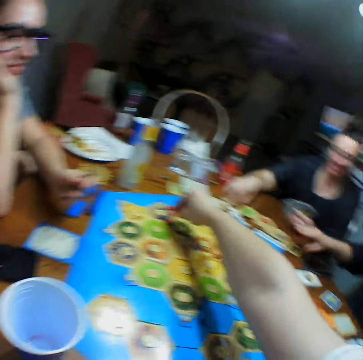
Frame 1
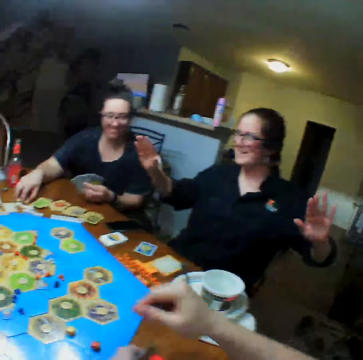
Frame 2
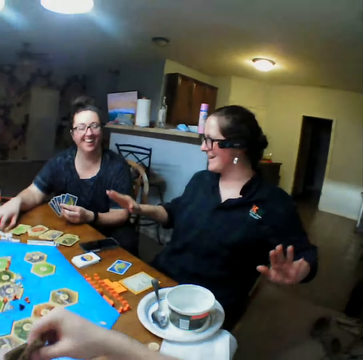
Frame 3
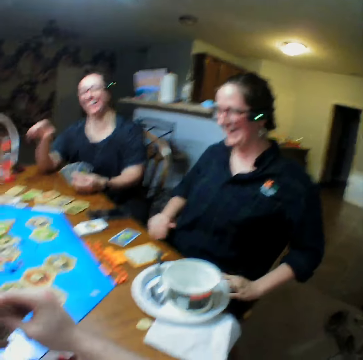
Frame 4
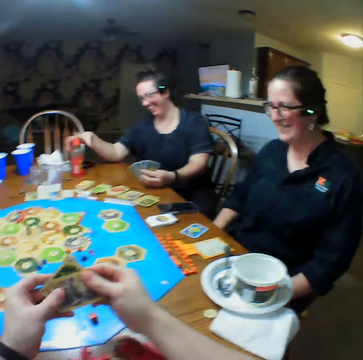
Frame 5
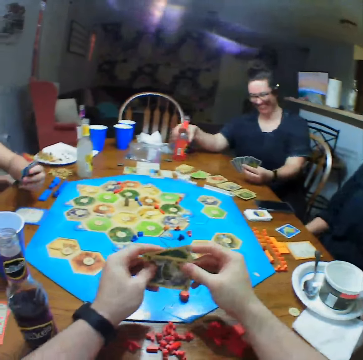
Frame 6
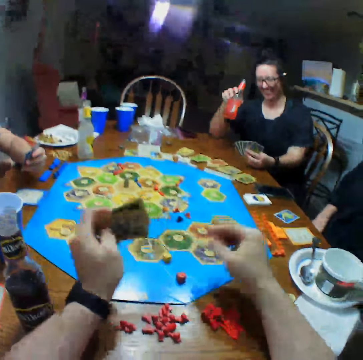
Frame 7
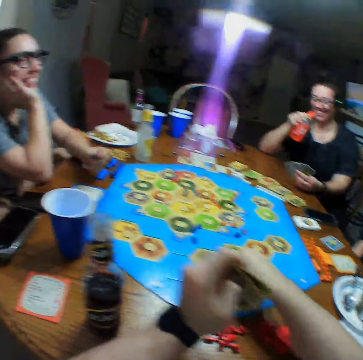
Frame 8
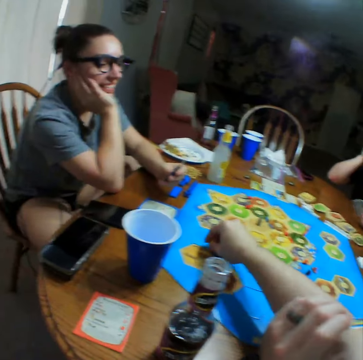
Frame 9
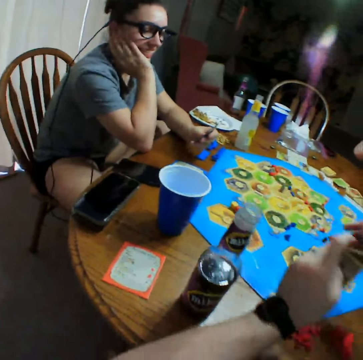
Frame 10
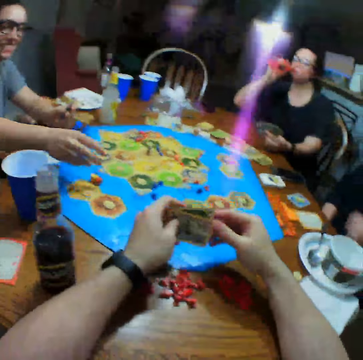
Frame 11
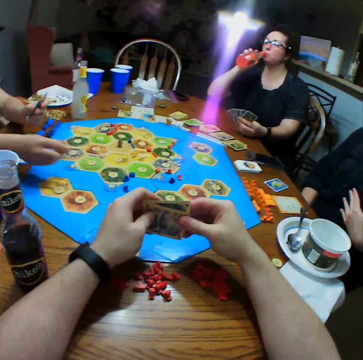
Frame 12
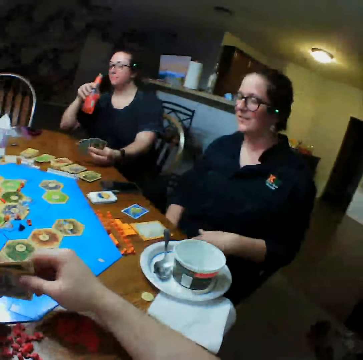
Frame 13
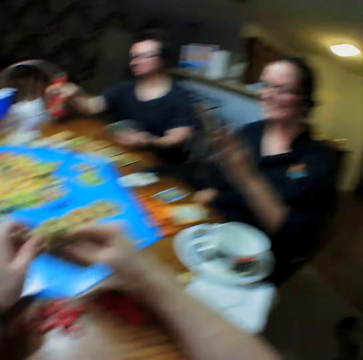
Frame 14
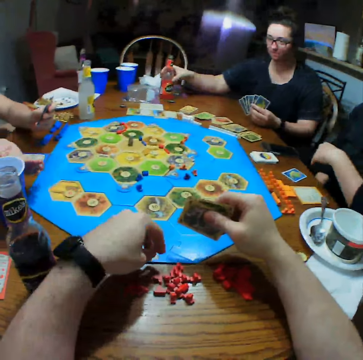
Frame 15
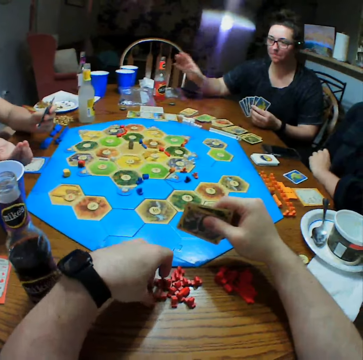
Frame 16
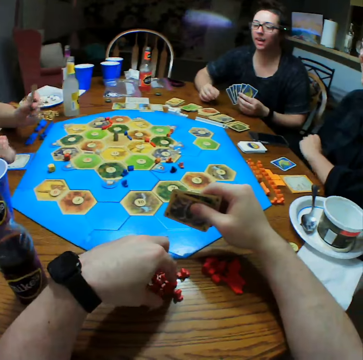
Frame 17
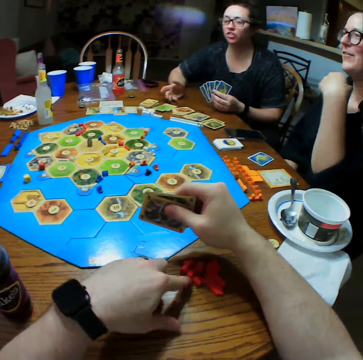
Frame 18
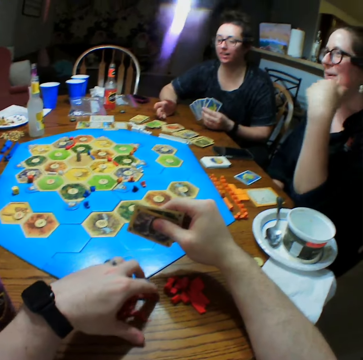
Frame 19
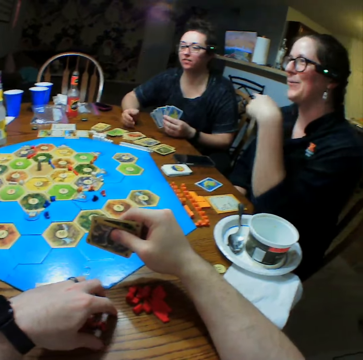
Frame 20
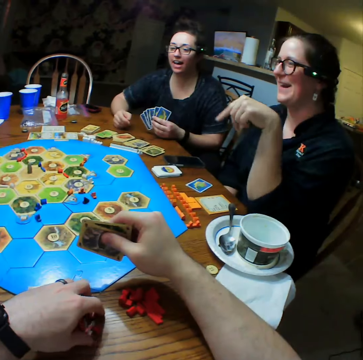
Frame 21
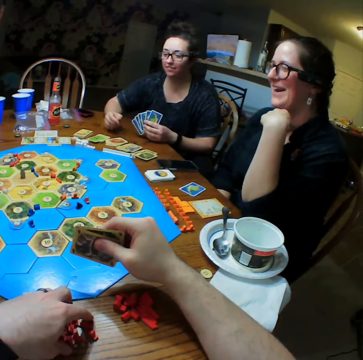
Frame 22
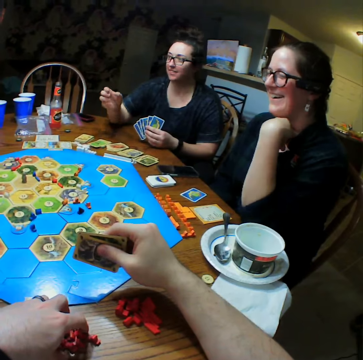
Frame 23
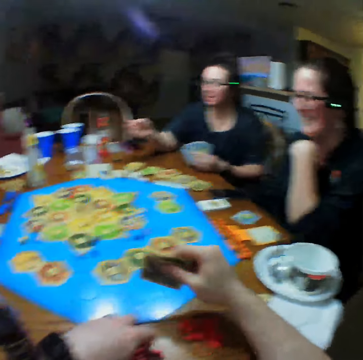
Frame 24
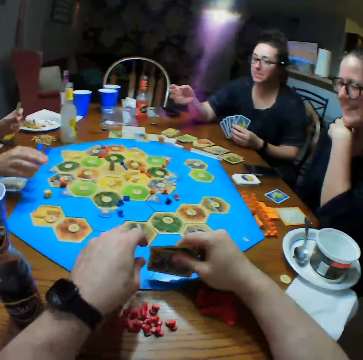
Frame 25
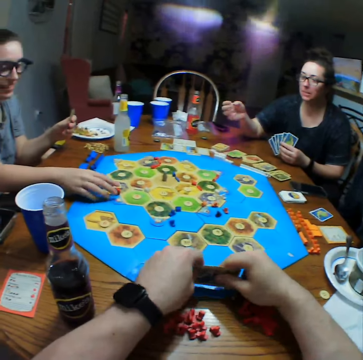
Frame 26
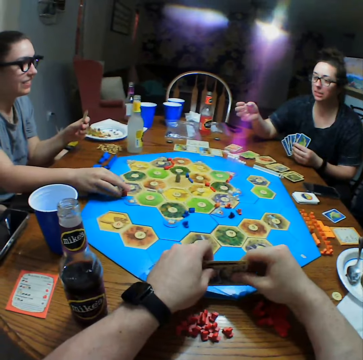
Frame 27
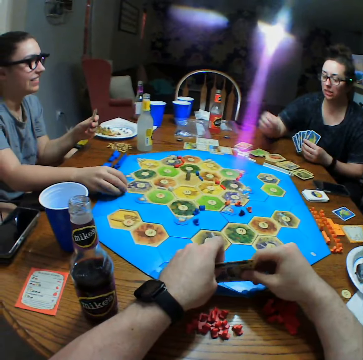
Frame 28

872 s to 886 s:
A person raises hands. Another person takes a drink. The camera wearer takes the dice on the table. A third person takes the dice on the table. The camera wearer holds cards. They hold the dice. The first person moves a hand. The second person picks a card.

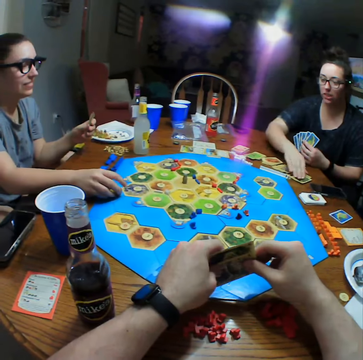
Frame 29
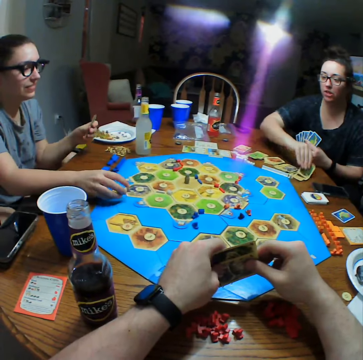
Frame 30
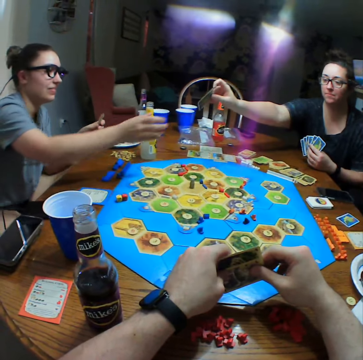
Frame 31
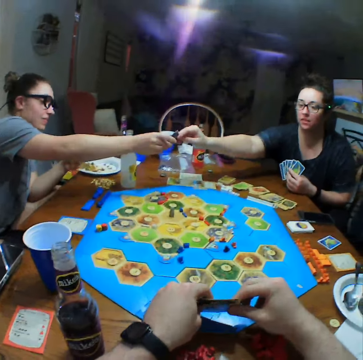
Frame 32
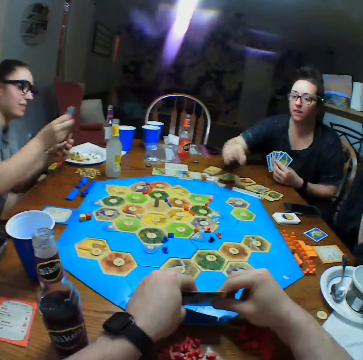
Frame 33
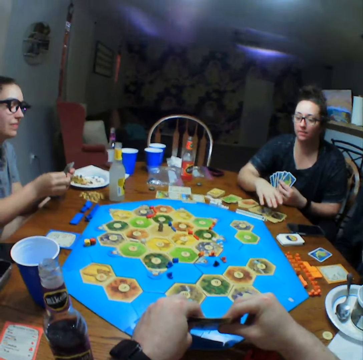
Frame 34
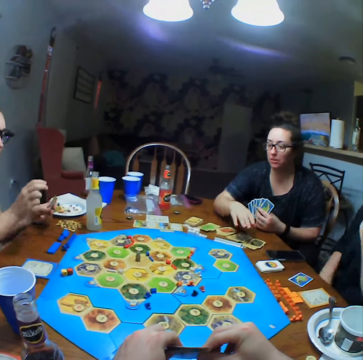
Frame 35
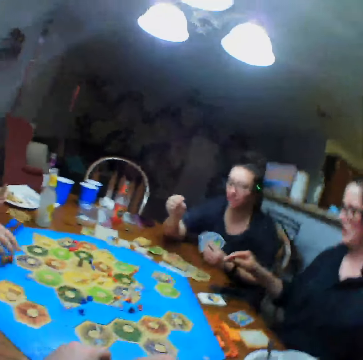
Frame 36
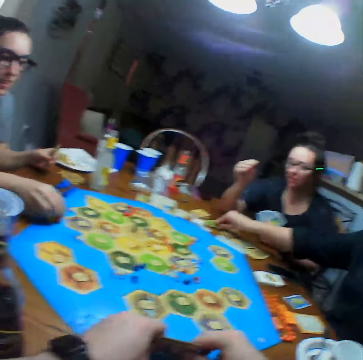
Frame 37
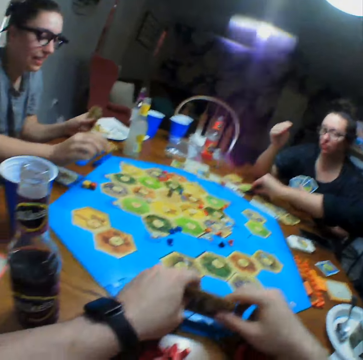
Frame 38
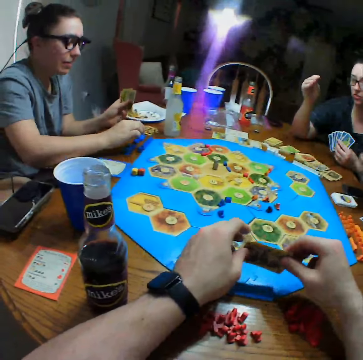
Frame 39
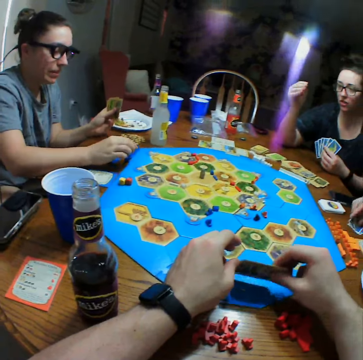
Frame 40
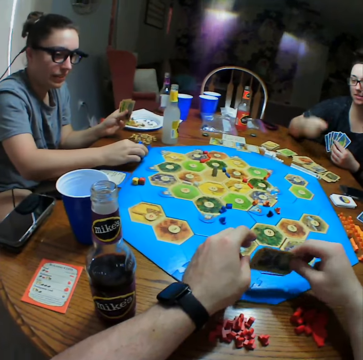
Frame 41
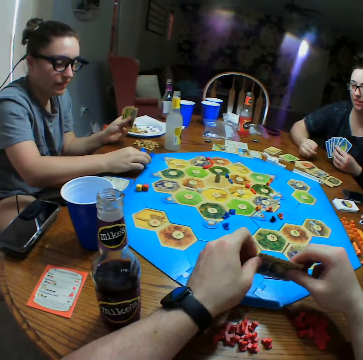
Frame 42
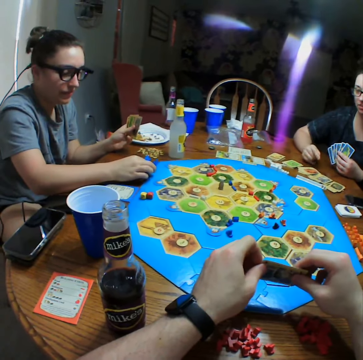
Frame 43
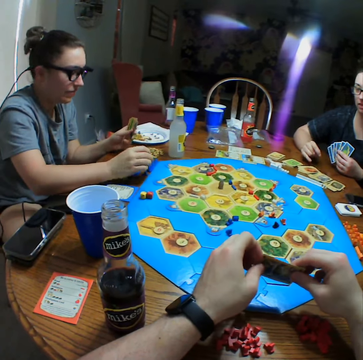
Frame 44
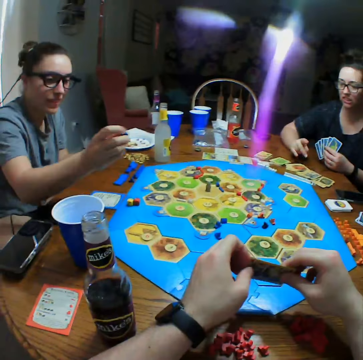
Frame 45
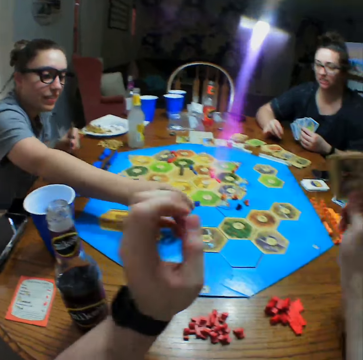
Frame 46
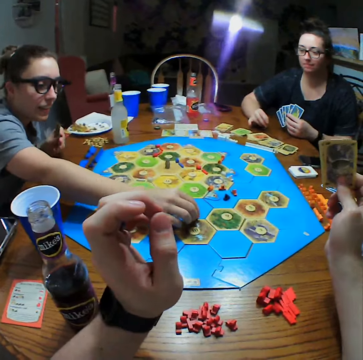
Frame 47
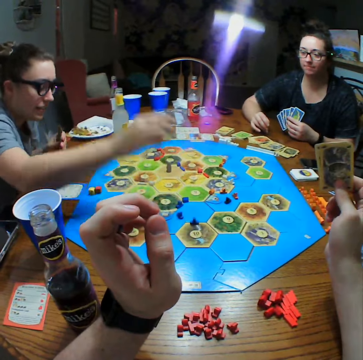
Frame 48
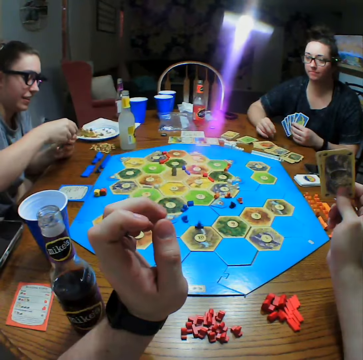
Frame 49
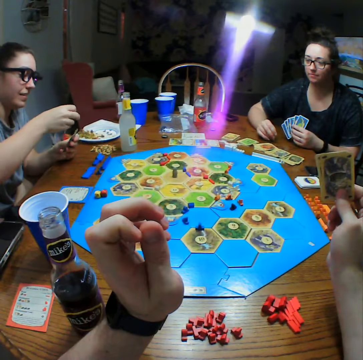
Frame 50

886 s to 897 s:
A person gives another person a card. The second person picks the card from the first person. The second person picks dice. A third person picks a card. The camera wearer taps a card on the board. The second person picks the dice.

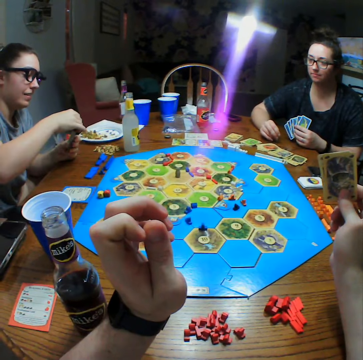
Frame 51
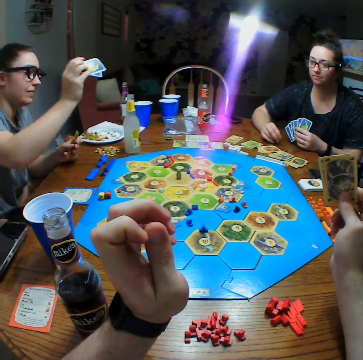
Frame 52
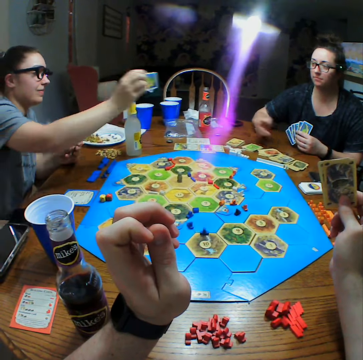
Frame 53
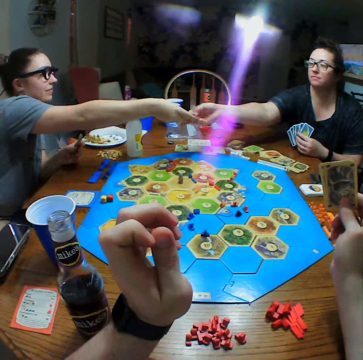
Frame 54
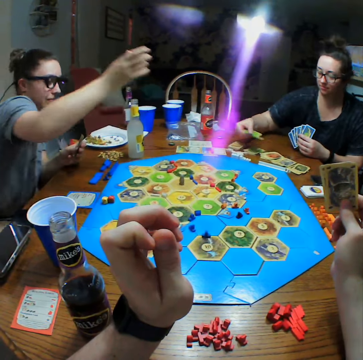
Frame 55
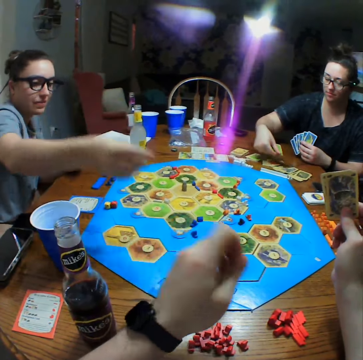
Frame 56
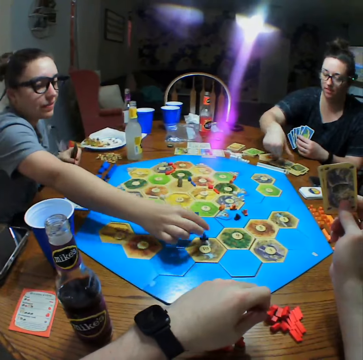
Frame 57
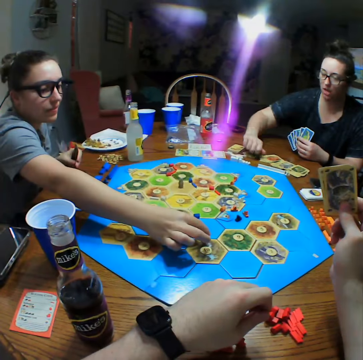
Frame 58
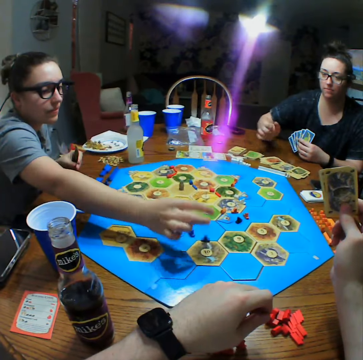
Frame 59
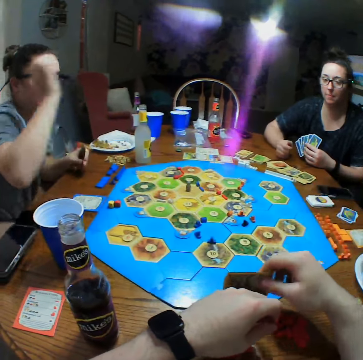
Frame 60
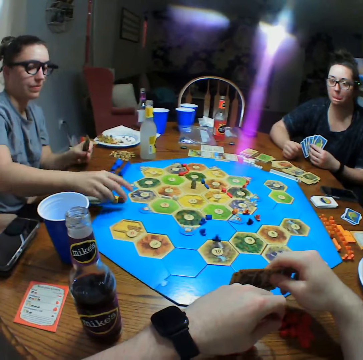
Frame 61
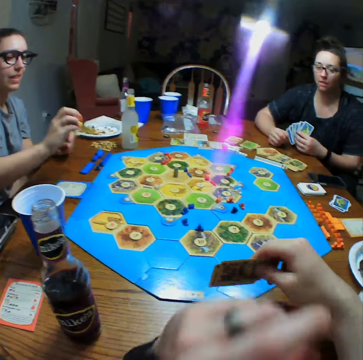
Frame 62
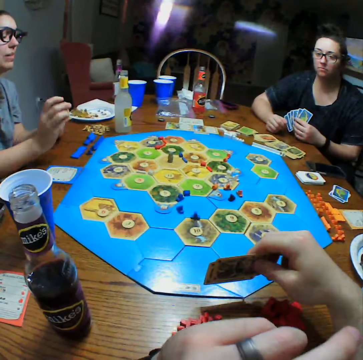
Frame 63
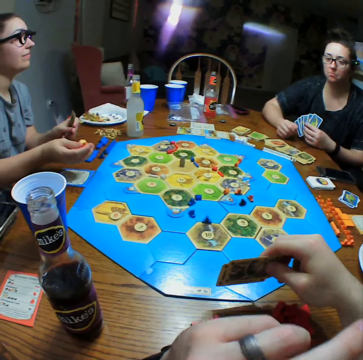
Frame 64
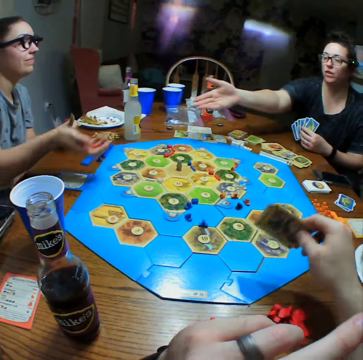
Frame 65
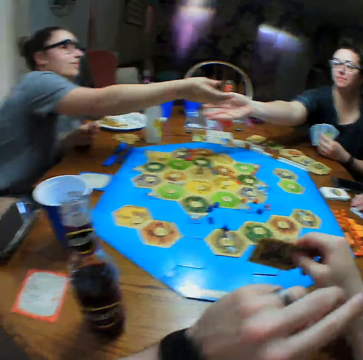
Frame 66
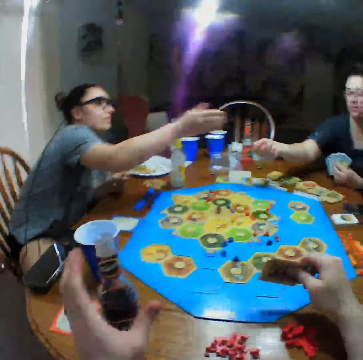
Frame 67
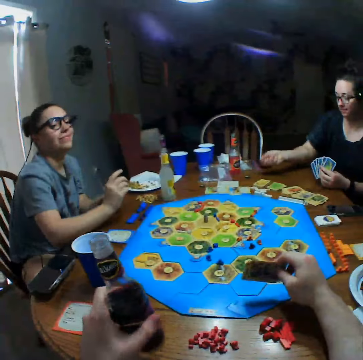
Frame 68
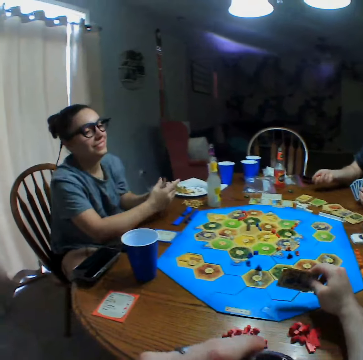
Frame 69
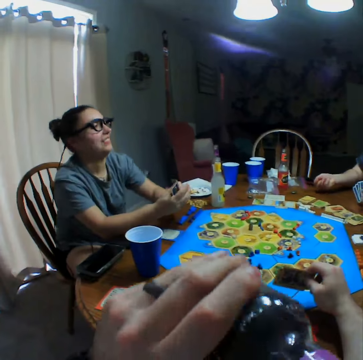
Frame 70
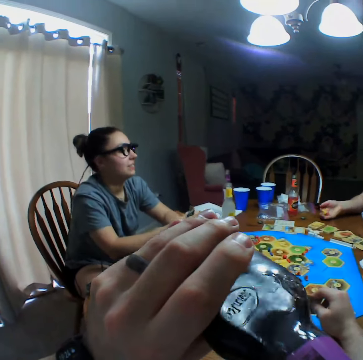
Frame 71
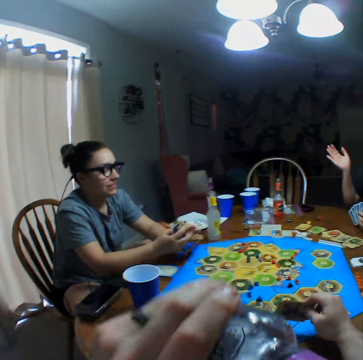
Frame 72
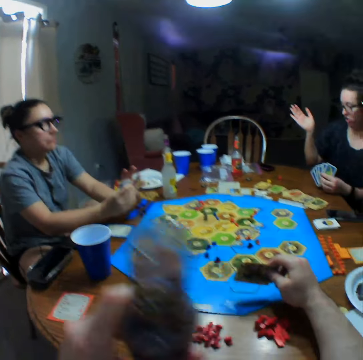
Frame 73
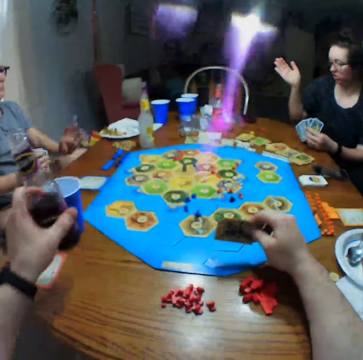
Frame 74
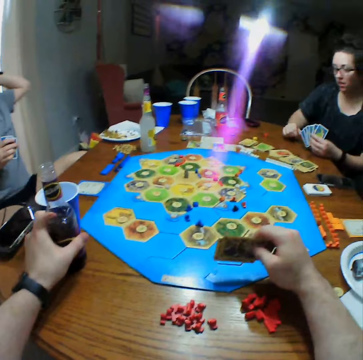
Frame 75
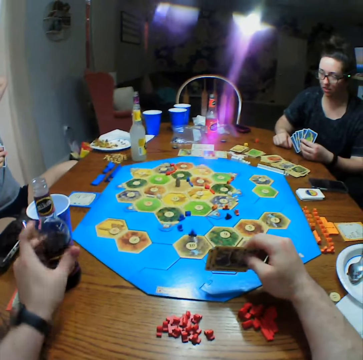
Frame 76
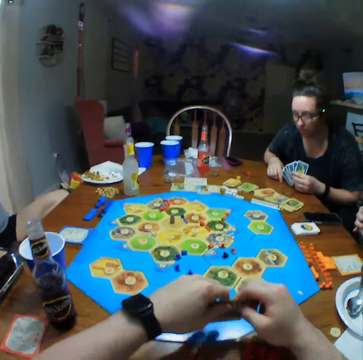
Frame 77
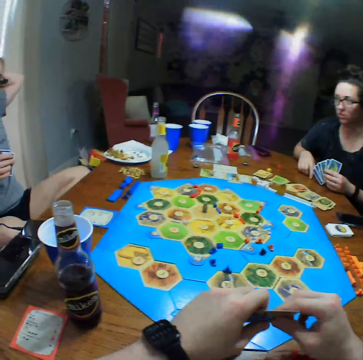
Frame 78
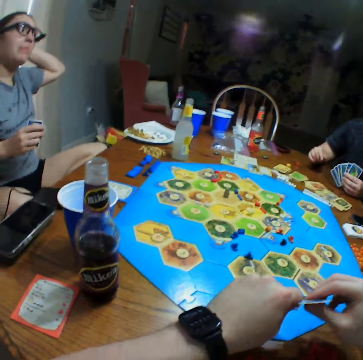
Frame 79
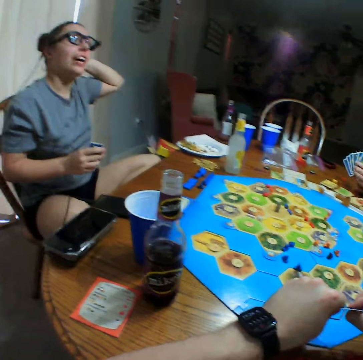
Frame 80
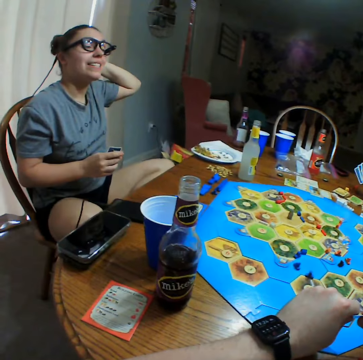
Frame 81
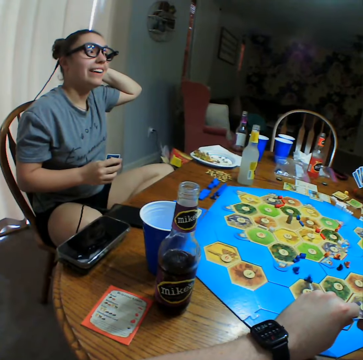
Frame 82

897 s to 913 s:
A person gives another person a card. The second person picks the card from the first person. The second person puts the cards on the table. The first person moves something on the table. The camera wearer raises a card. They take a drink and put the drink on the table. They hold cards.
